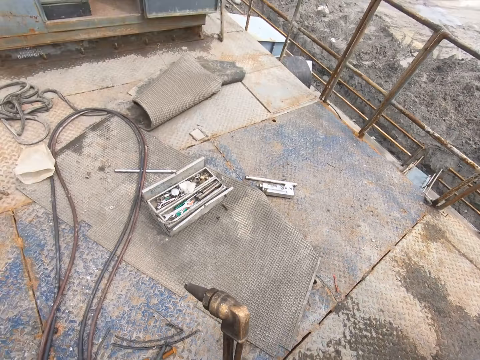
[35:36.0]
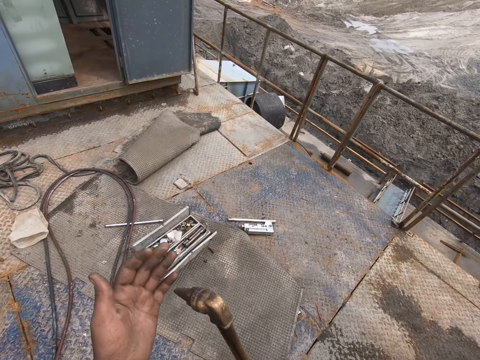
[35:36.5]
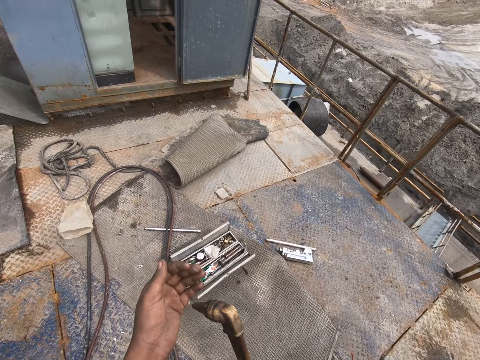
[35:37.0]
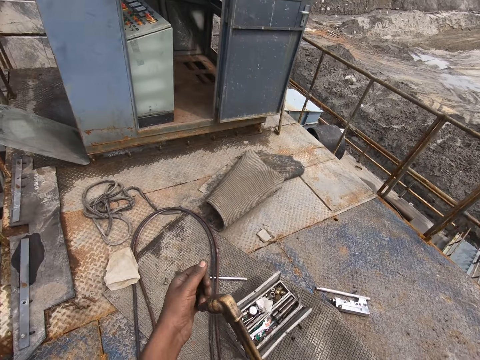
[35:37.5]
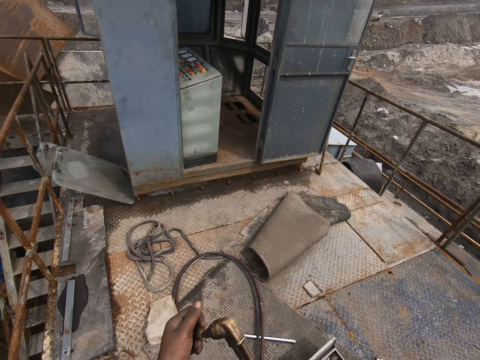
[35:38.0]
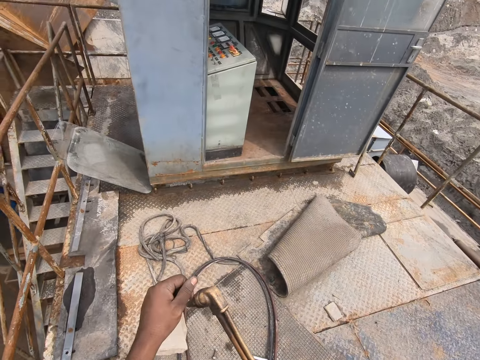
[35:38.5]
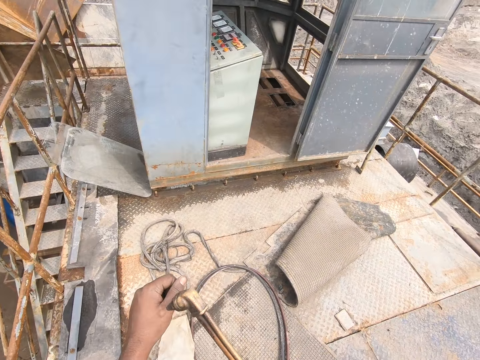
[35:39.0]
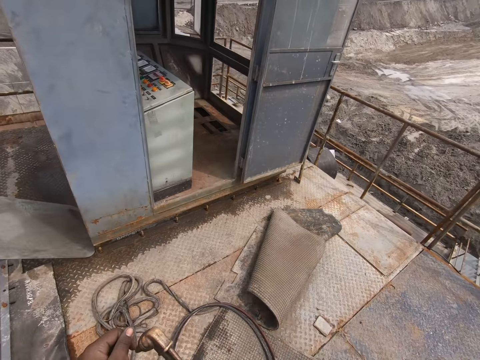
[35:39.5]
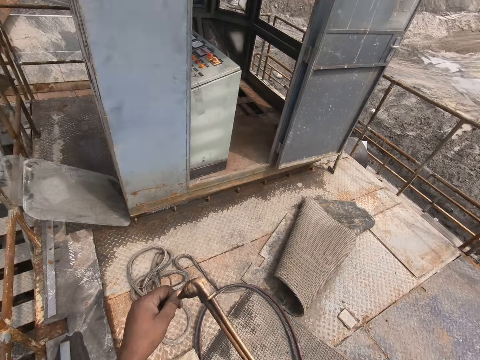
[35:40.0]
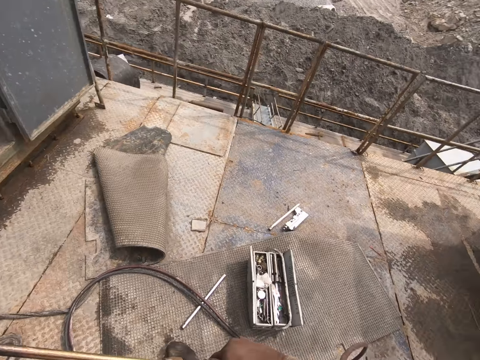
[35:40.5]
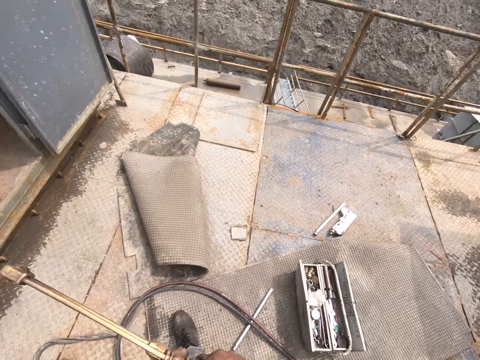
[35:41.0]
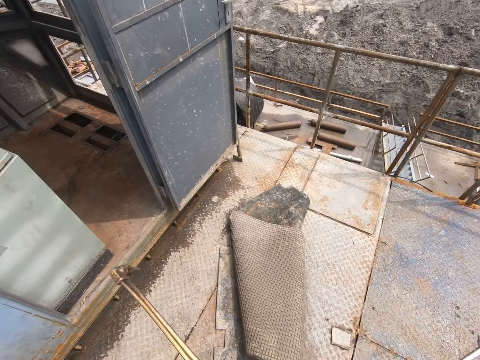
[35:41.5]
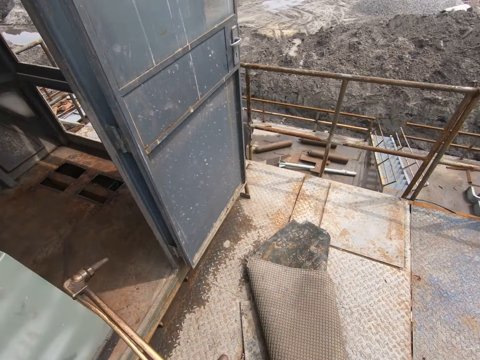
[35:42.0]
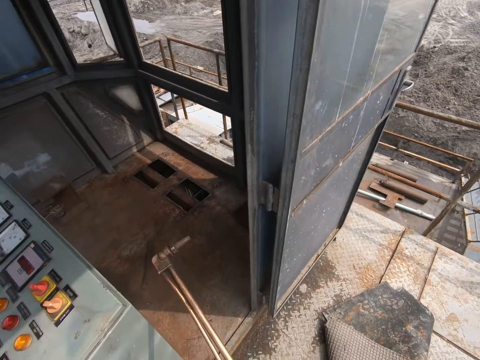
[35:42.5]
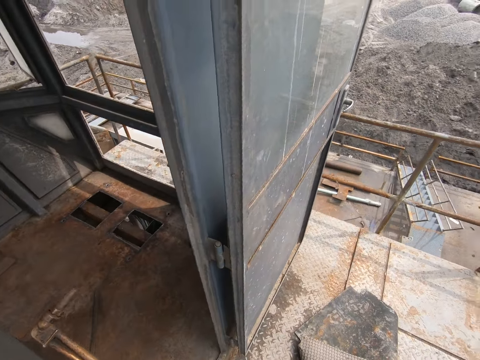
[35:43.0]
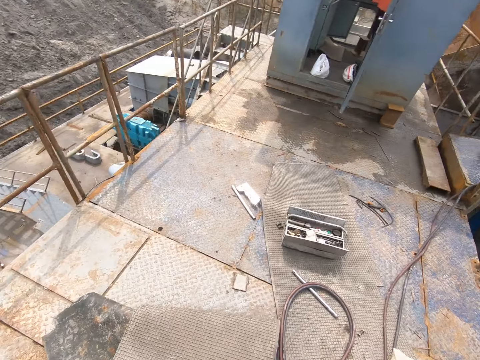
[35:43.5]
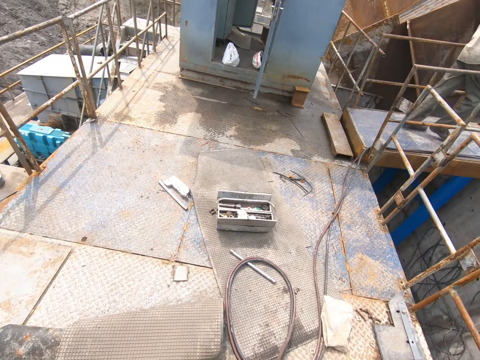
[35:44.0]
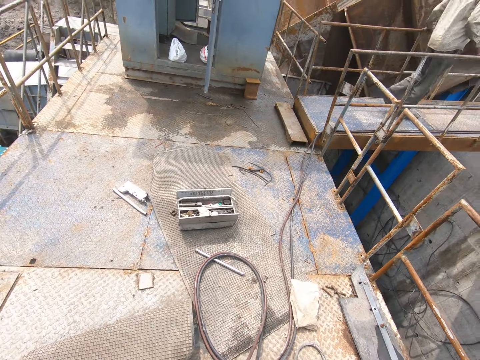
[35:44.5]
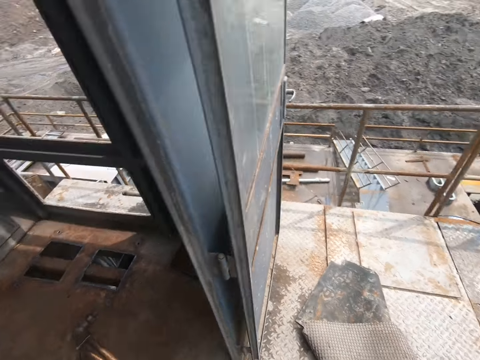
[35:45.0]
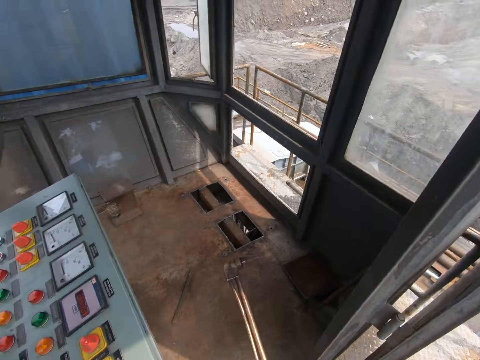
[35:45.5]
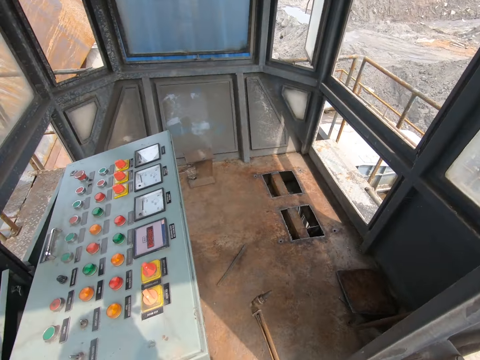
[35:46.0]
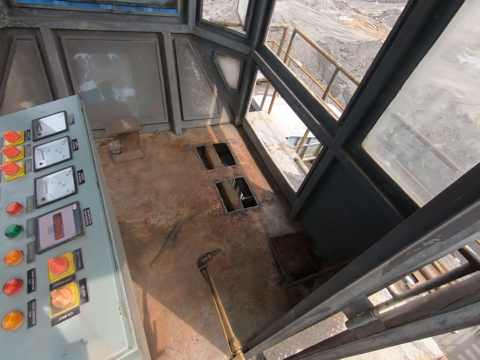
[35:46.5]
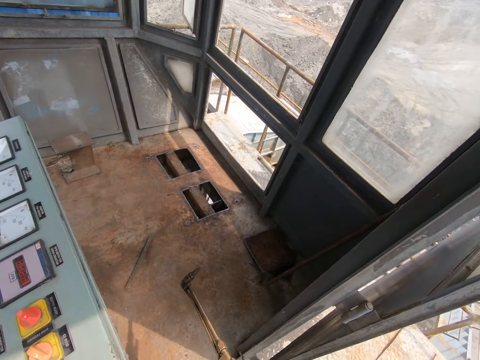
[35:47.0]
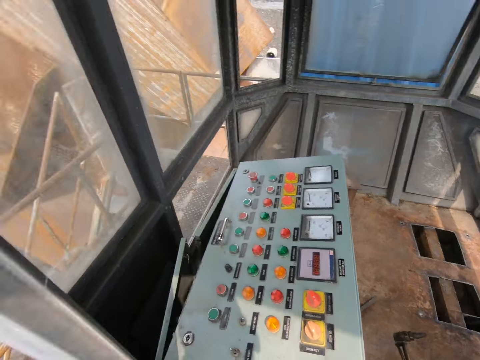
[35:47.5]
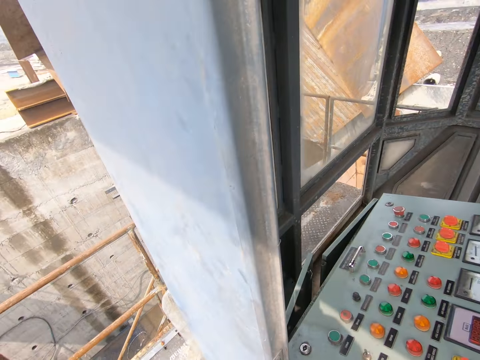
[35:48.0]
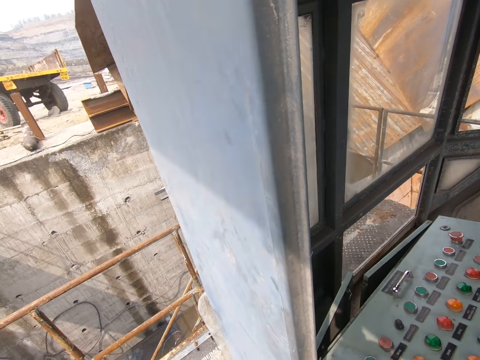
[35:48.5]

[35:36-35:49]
The camera wearer picks up a welding machine or a metal. They blow the hand with the welder. They remove air from the metal. They look around.

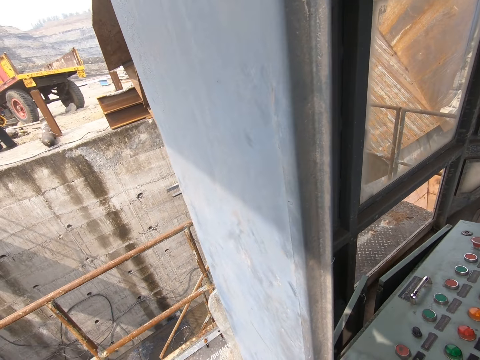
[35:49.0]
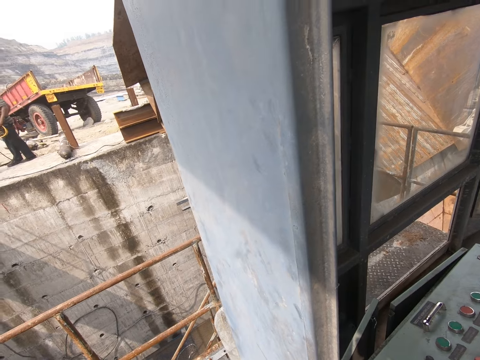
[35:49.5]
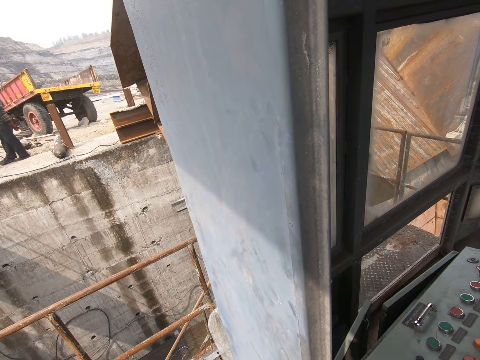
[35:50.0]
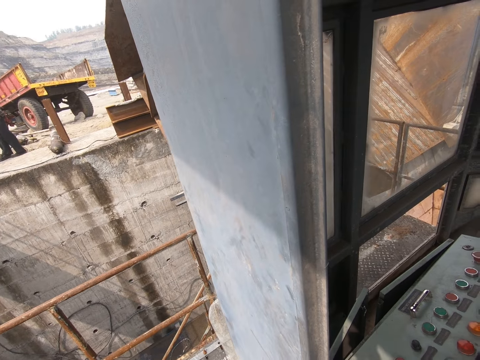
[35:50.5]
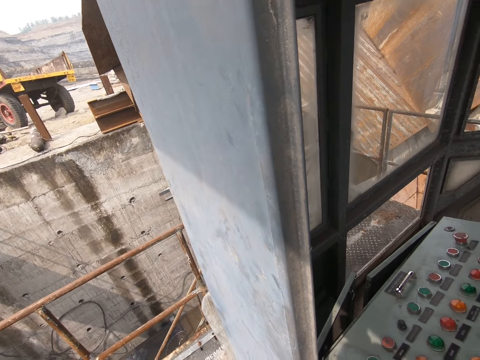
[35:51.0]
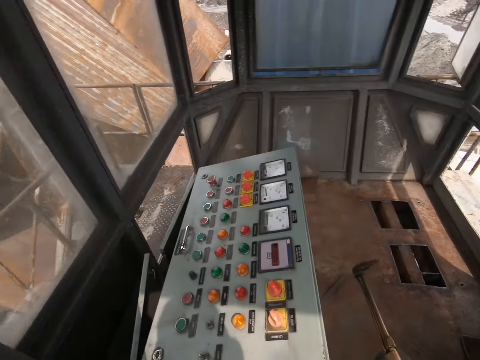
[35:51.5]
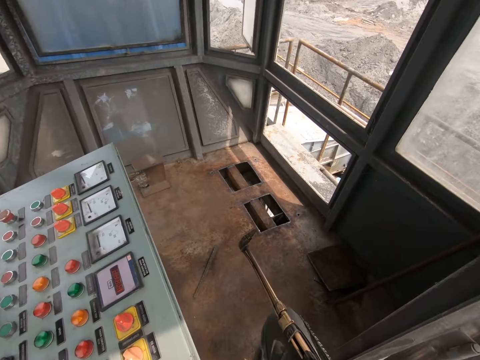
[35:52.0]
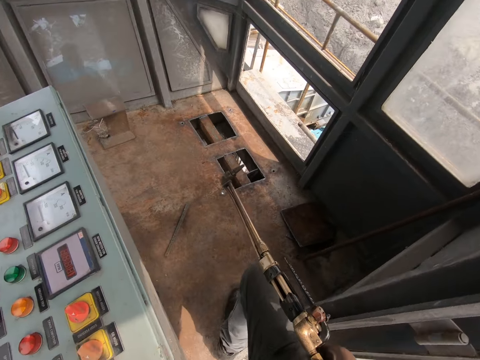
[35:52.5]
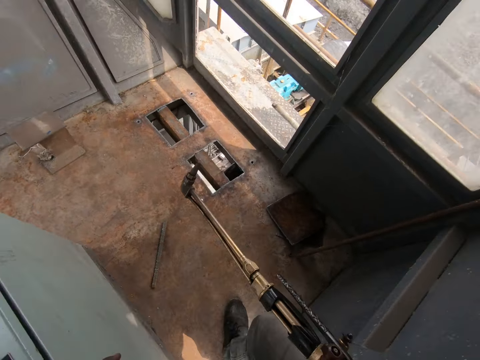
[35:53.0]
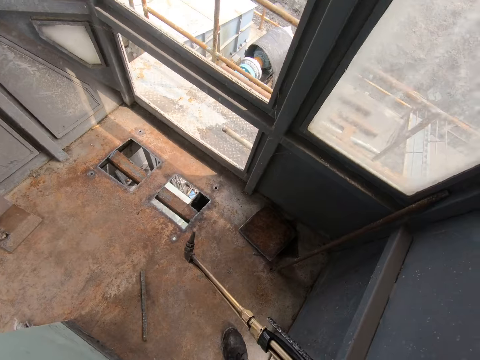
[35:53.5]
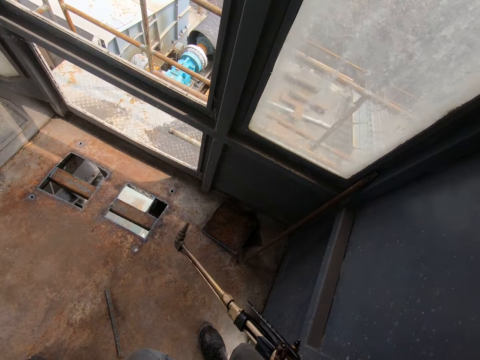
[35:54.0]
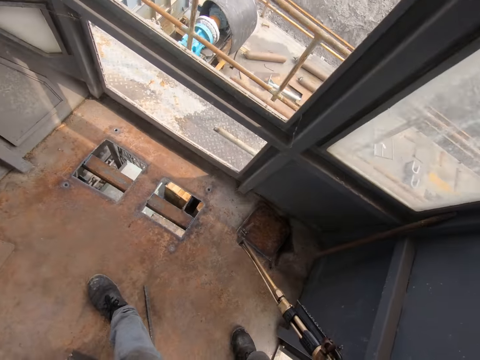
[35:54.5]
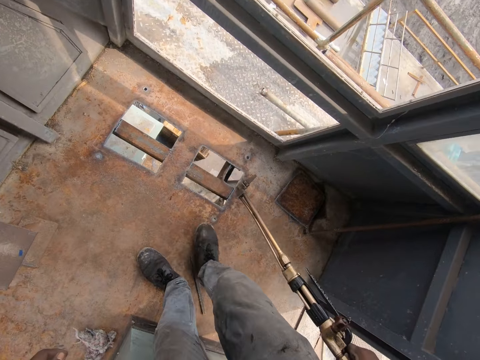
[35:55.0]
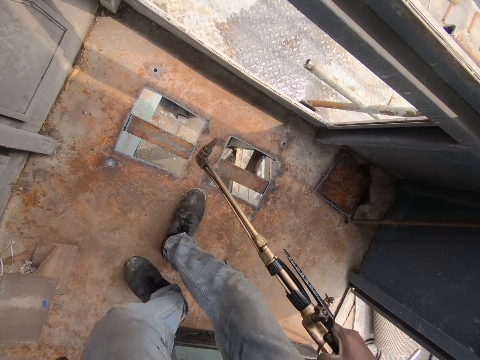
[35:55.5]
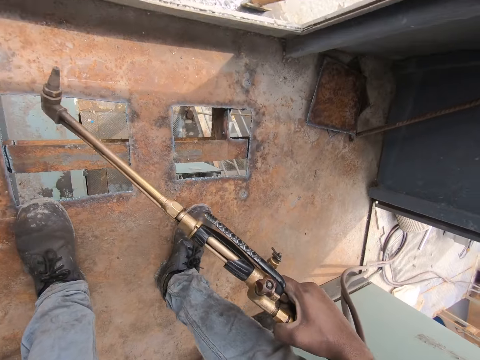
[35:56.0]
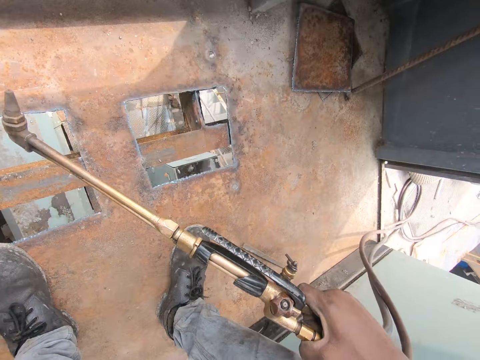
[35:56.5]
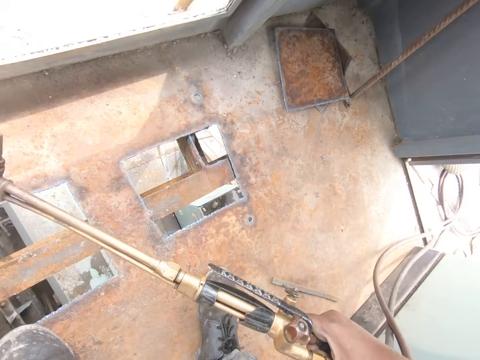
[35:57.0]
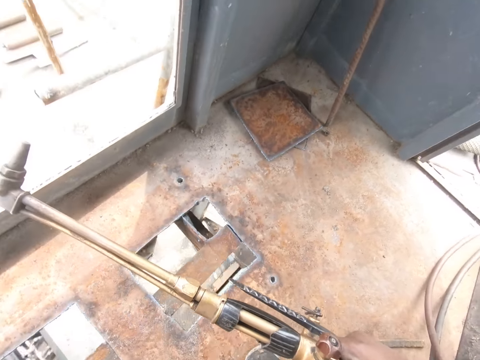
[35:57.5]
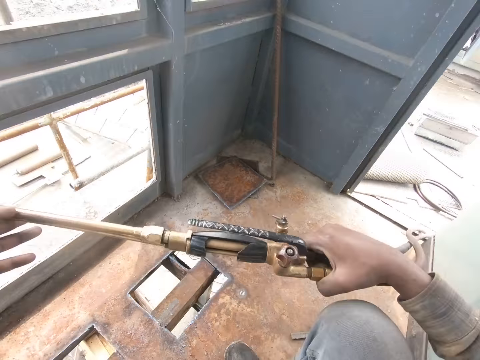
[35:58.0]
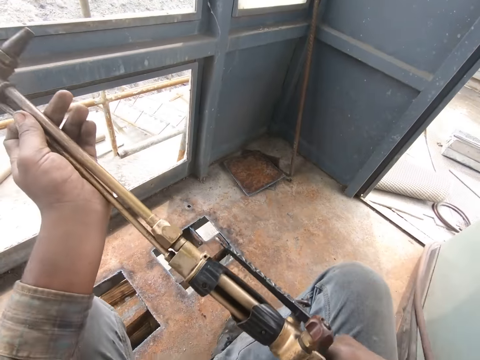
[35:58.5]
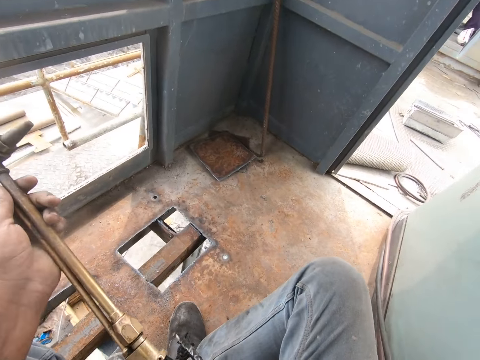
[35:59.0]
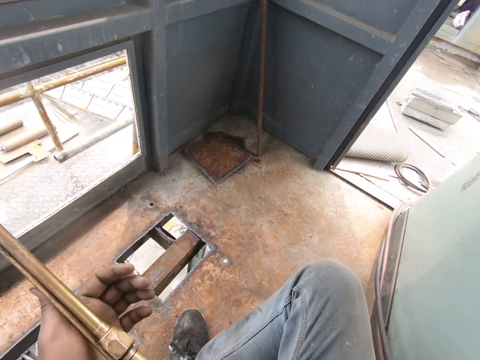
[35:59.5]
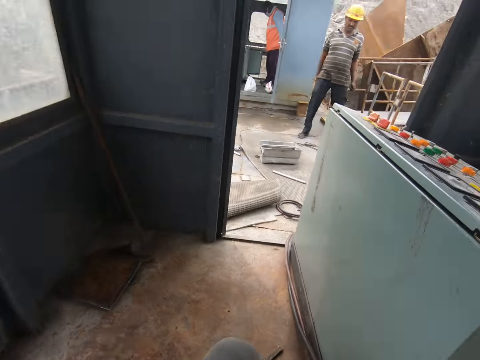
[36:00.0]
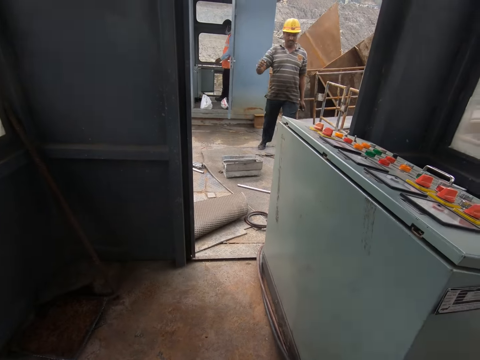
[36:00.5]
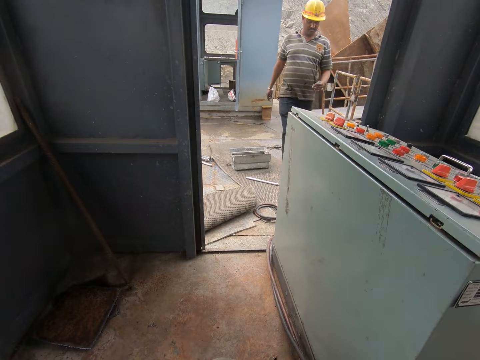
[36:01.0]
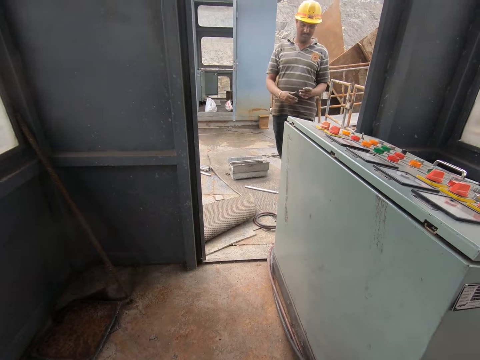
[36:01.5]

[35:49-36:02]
The camera wearer talks. They get into a room. They sit down. A man walks to the camera wearer.
